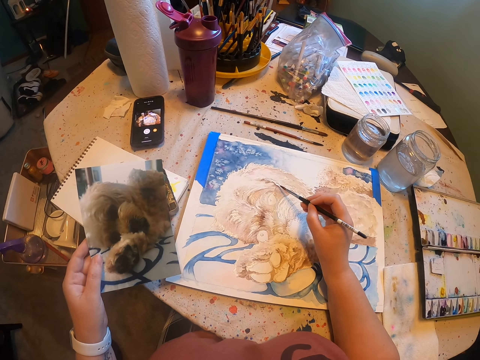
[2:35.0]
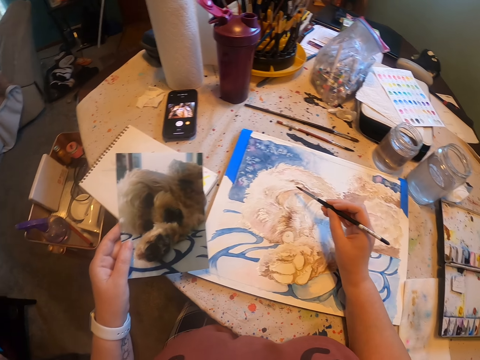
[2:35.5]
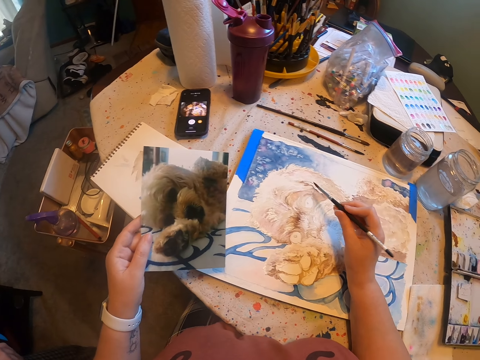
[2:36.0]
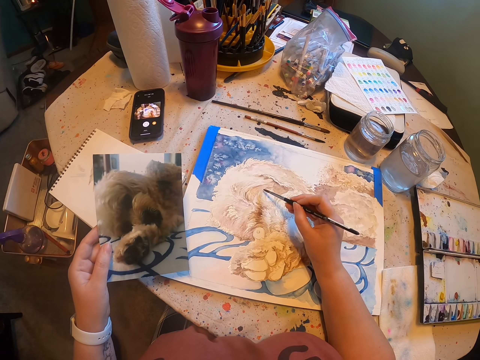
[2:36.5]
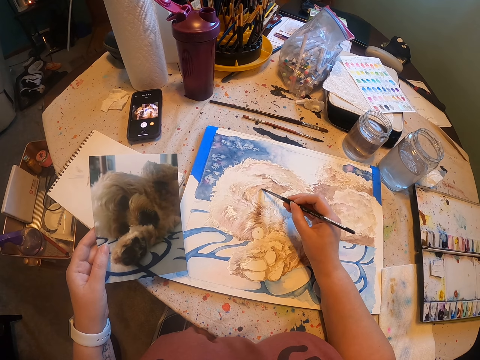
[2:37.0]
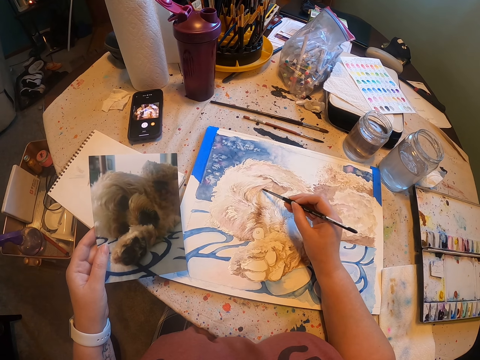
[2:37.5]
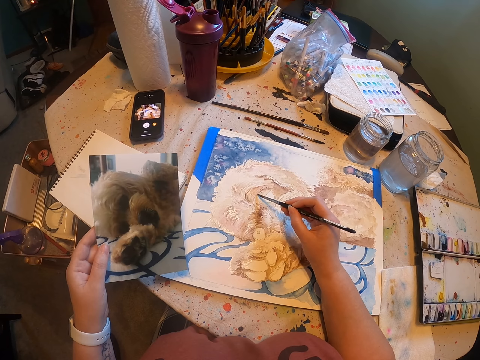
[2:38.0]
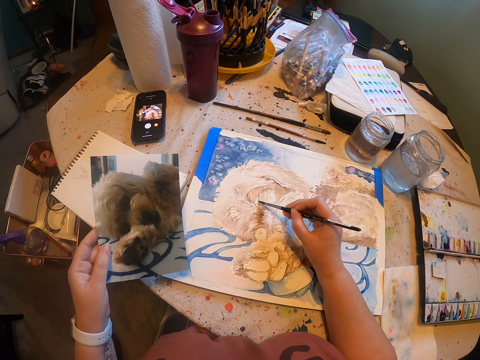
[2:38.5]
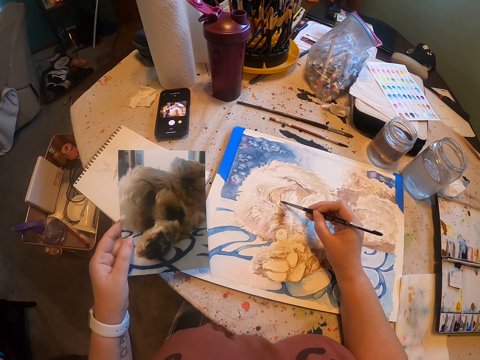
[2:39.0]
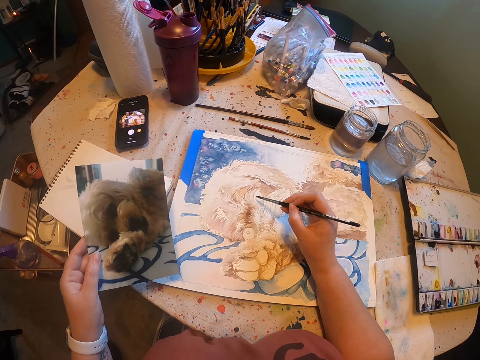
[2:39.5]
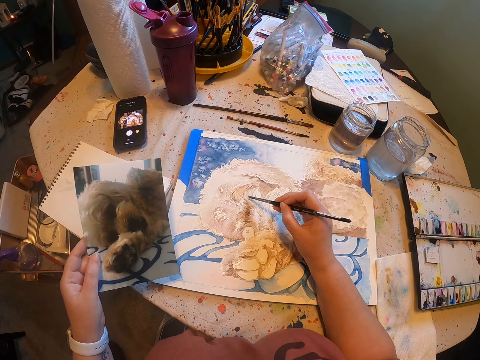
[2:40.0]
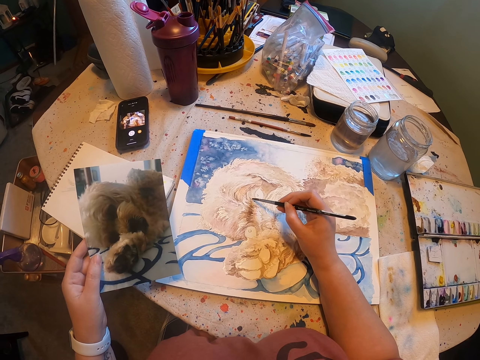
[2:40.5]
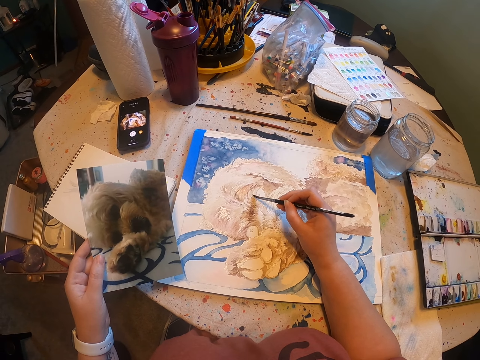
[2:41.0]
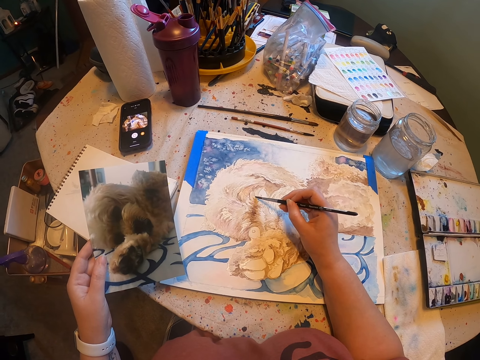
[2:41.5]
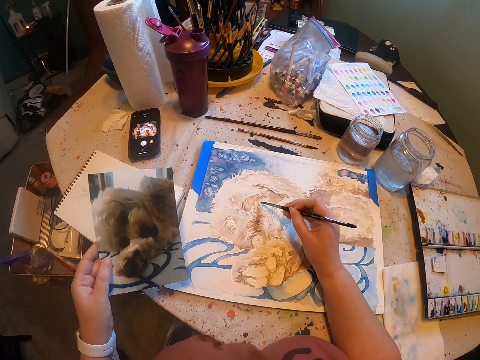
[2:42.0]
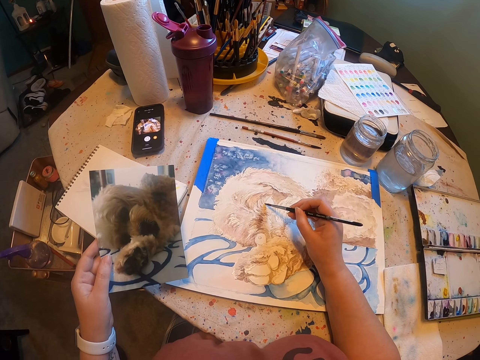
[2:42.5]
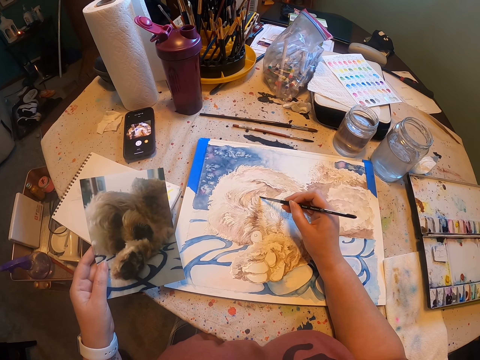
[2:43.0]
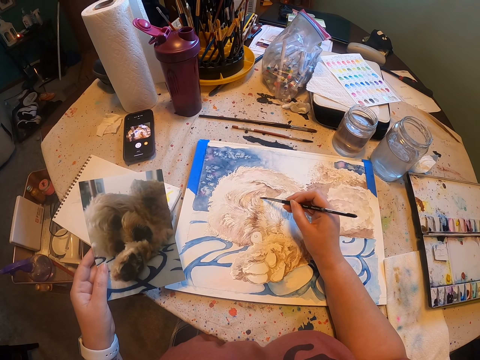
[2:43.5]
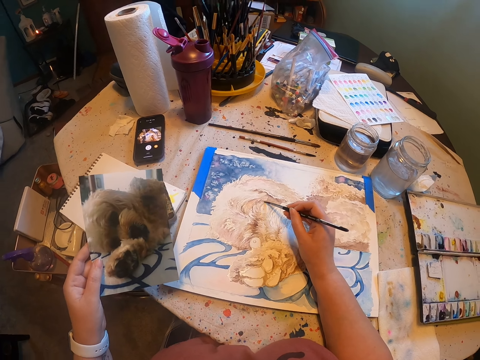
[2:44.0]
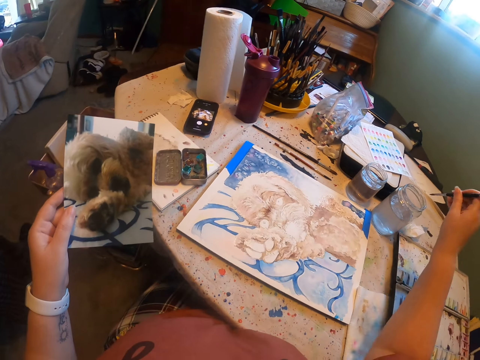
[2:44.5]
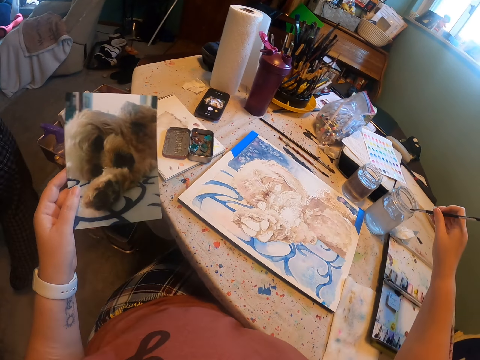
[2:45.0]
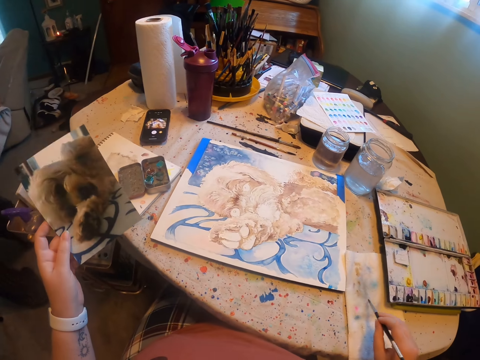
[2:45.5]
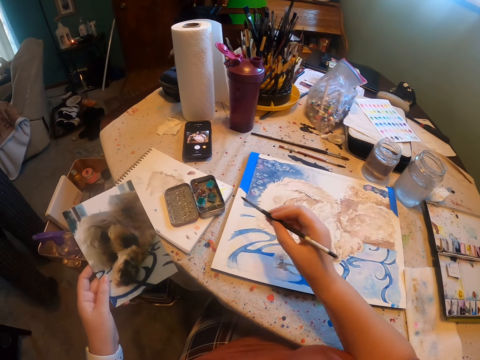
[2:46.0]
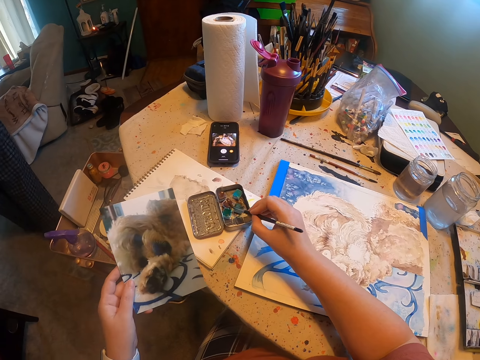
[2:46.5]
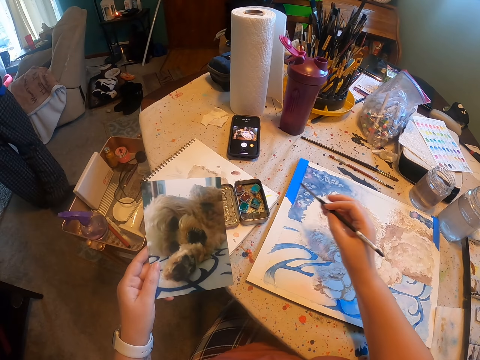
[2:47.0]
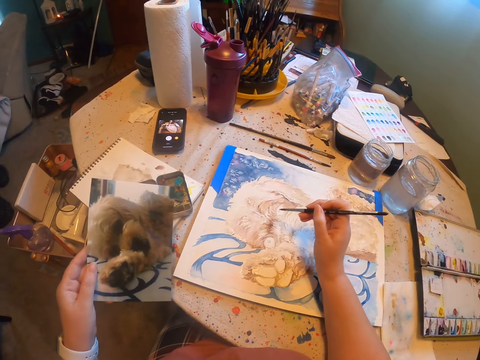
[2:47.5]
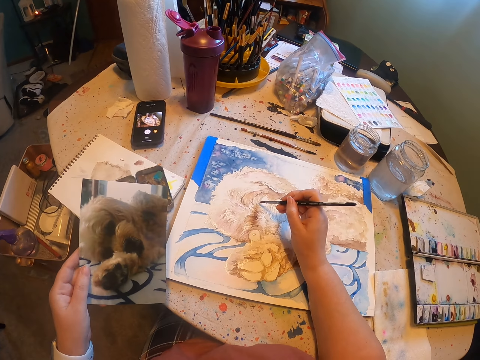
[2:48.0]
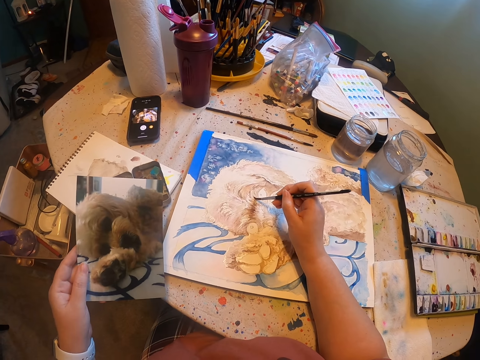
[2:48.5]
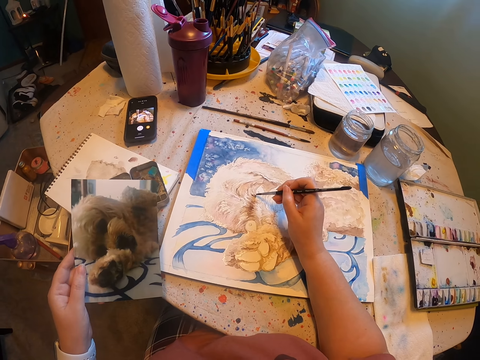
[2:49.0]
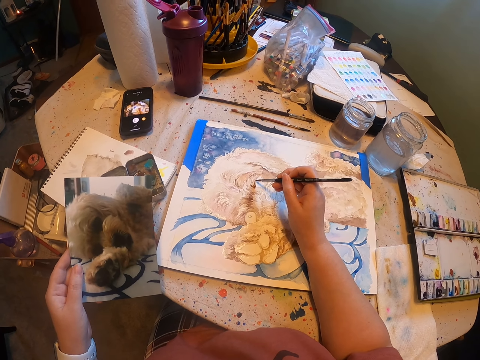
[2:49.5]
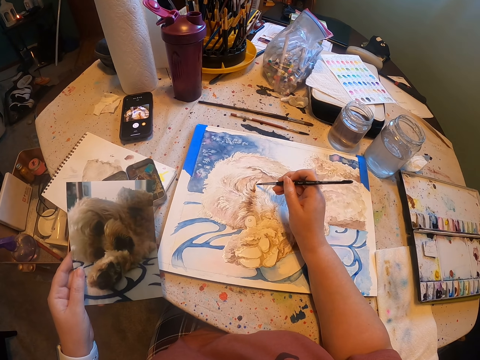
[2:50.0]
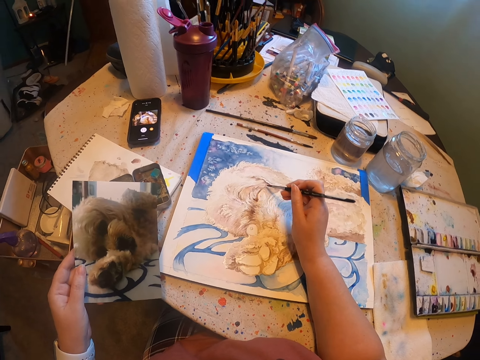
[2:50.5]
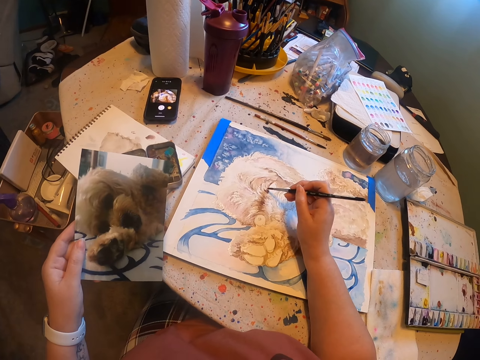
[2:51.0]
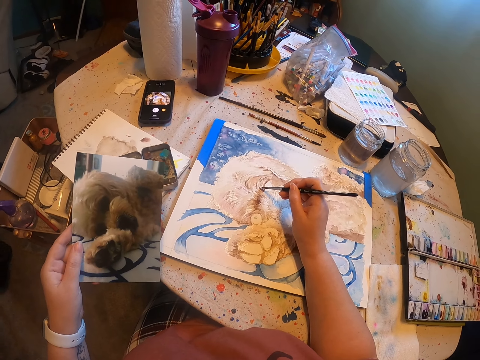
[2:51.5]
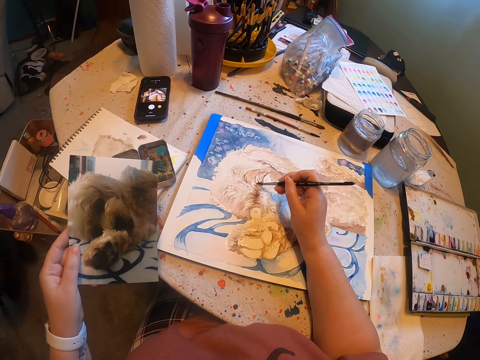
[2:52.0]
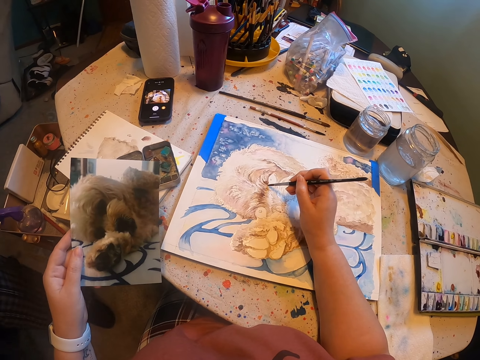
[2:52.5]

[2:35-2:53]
The camera wearer paints on the photo on the table. They dip a paint brush in water. They clean up the paint brush on a serviette. They dip the paint brush in the water colour. They paint on the photo on the table.

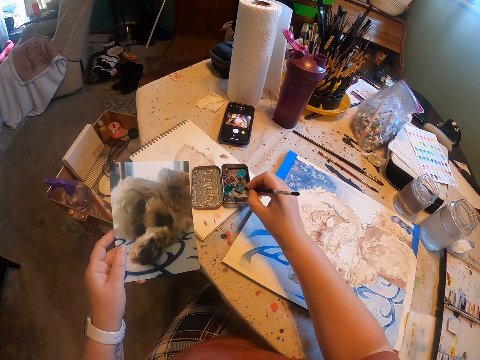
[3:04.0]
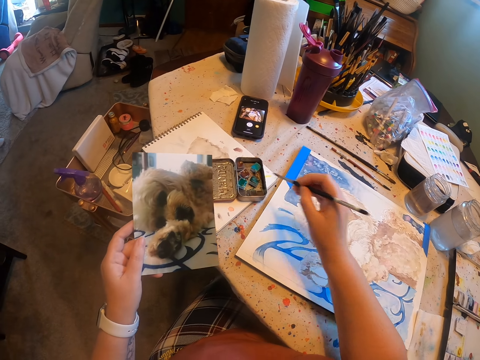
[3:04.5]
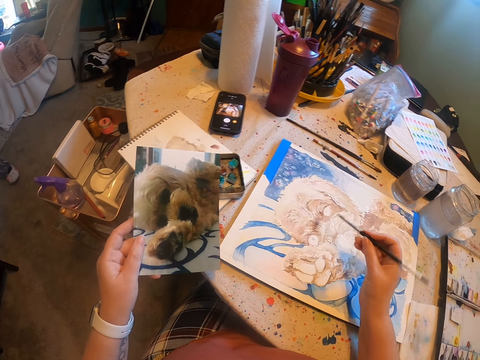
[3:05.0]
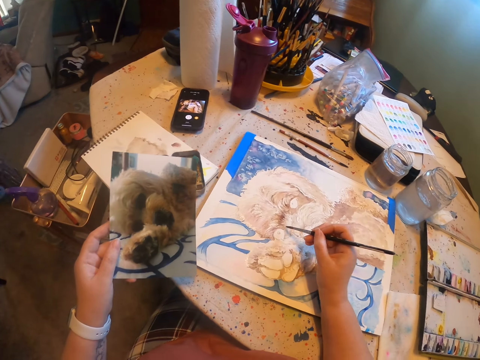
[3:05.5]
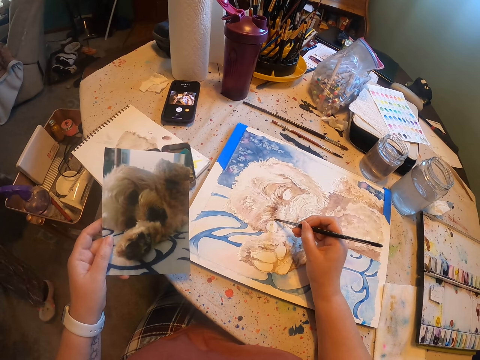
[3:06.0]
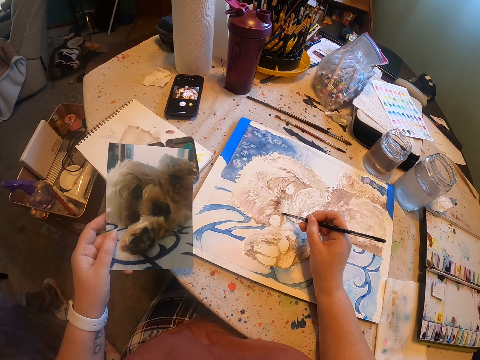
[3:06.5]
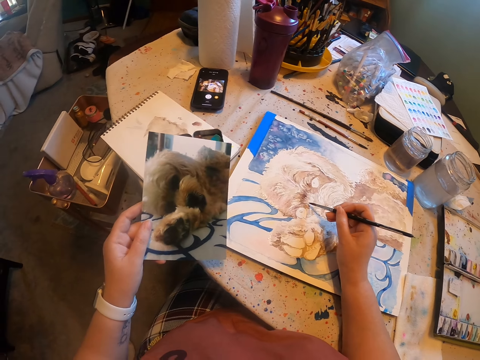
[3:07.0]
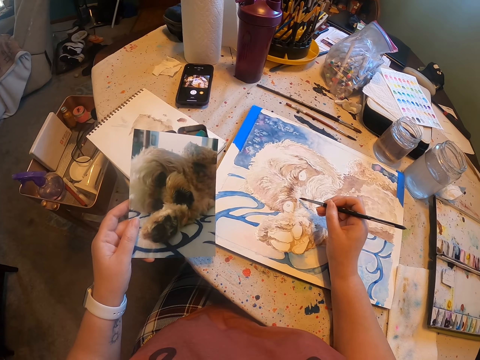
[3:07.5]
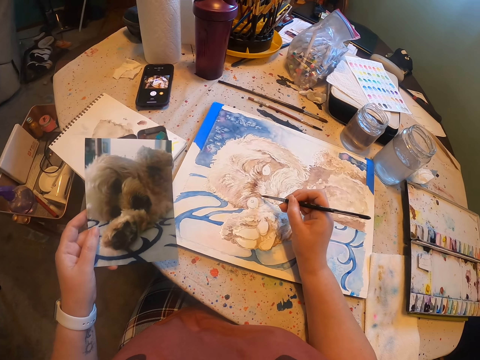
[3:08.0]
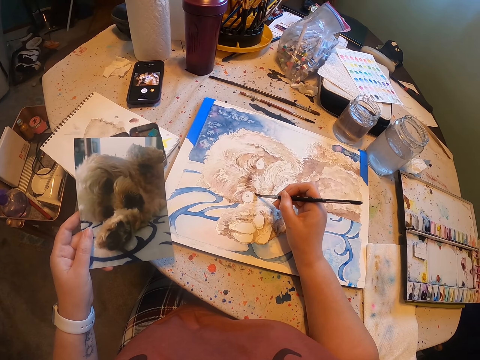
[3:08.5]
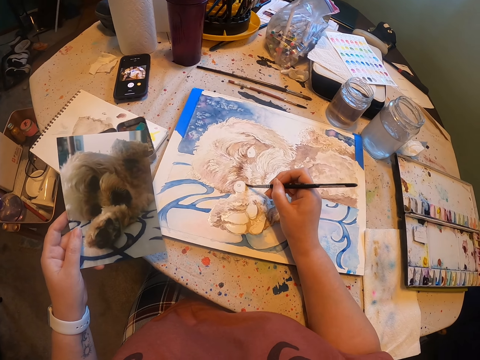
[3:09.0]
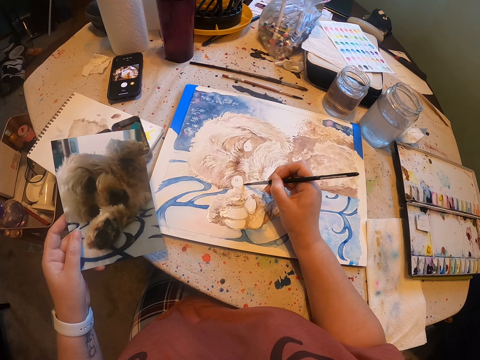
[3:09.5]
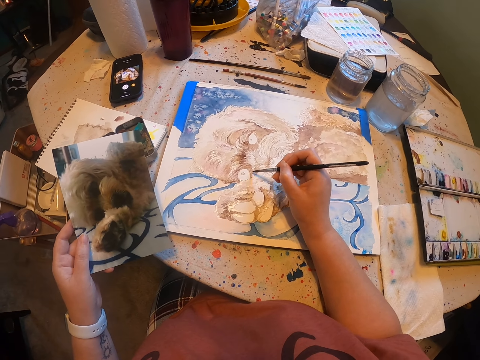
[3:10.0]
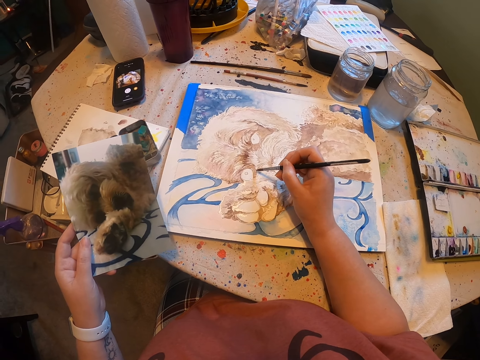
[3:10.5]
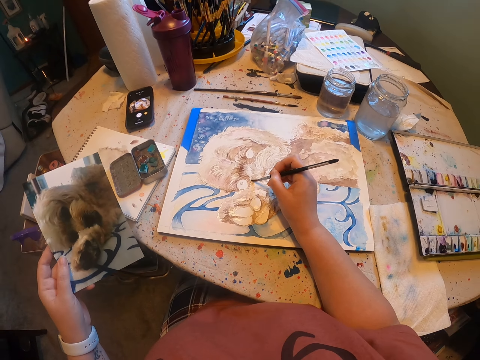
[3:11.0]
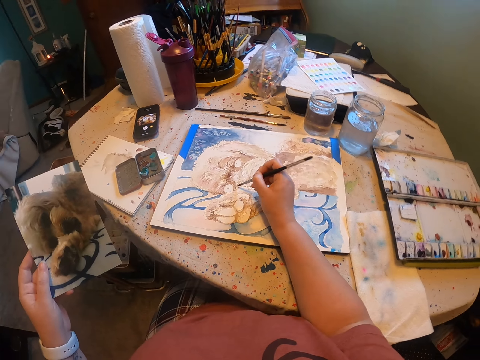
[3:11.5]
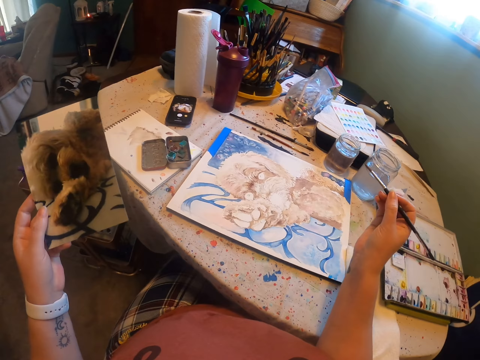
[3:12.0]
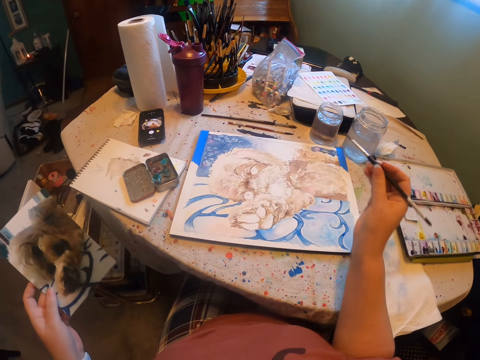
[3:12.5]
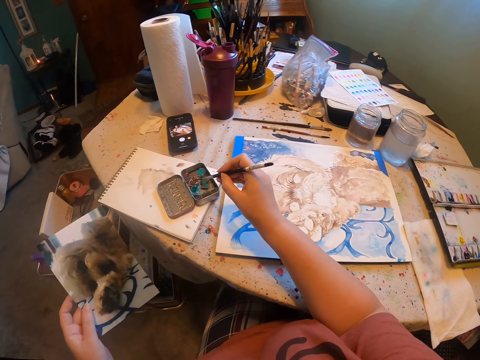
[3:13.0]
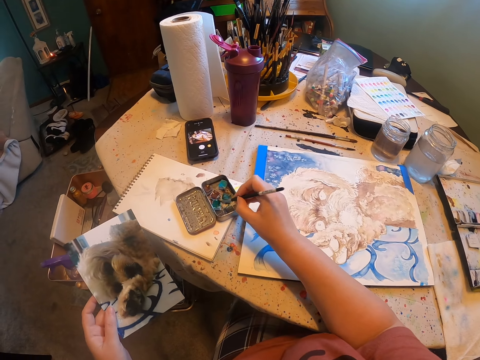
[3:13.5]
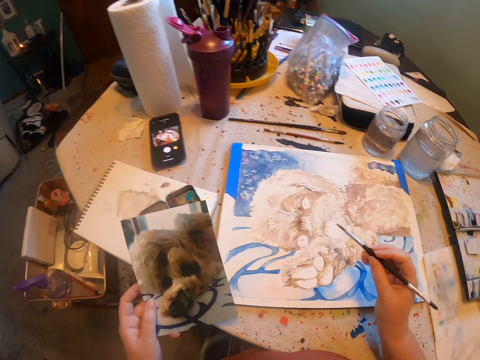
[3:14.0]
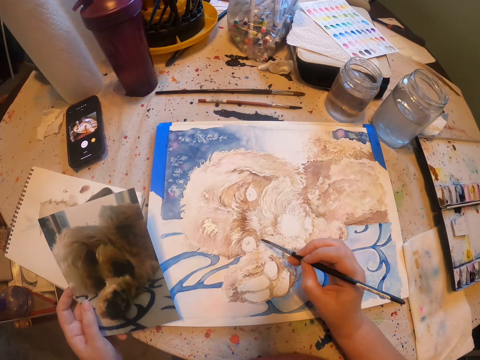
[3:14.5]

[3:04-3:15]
The camera wearer dips the paint brush in the water colour. They paint on the photo on the table. They dip the paint brush in the water colour again.
